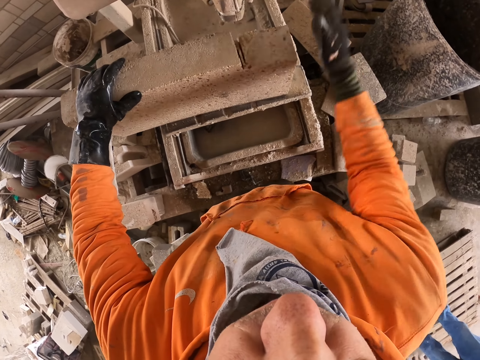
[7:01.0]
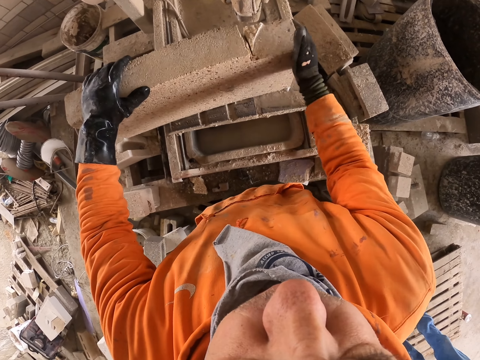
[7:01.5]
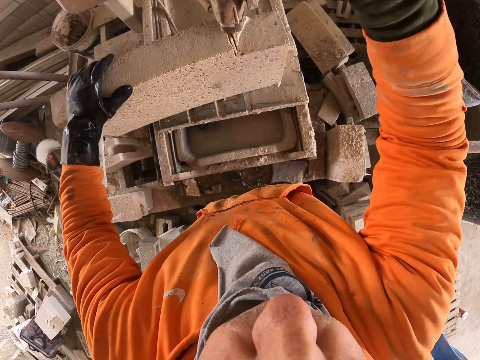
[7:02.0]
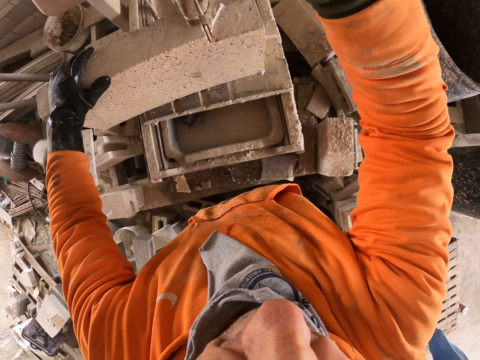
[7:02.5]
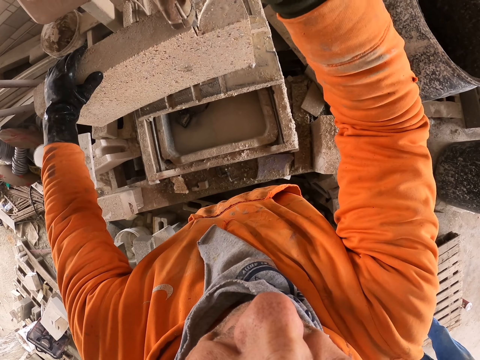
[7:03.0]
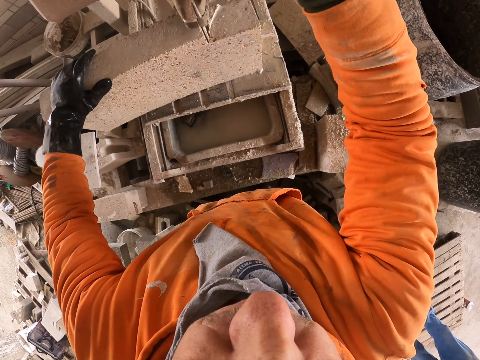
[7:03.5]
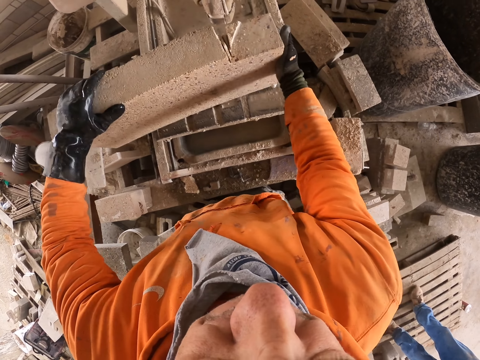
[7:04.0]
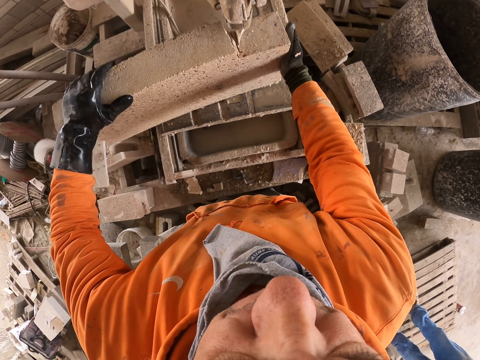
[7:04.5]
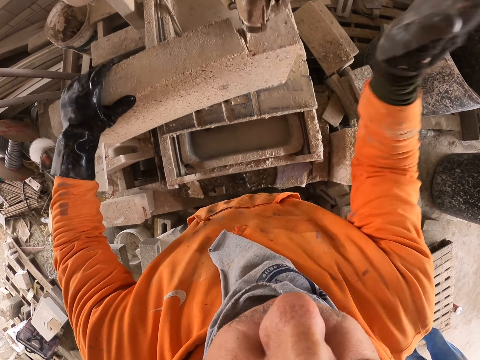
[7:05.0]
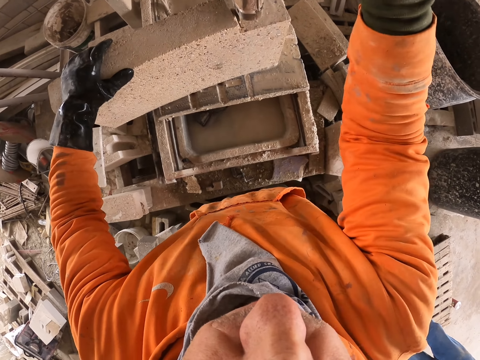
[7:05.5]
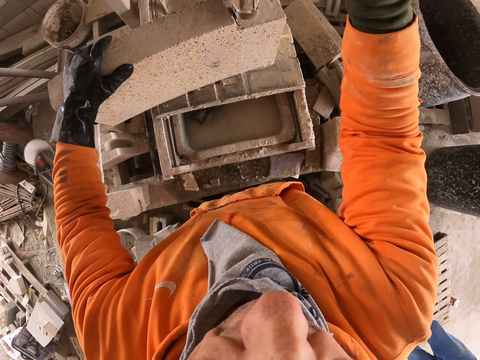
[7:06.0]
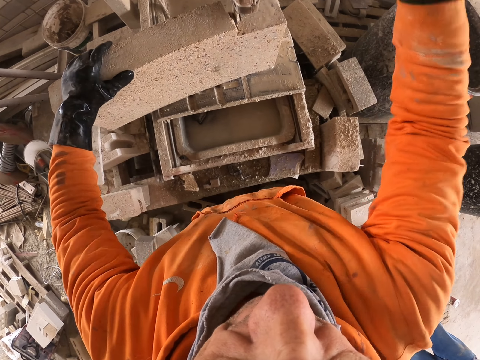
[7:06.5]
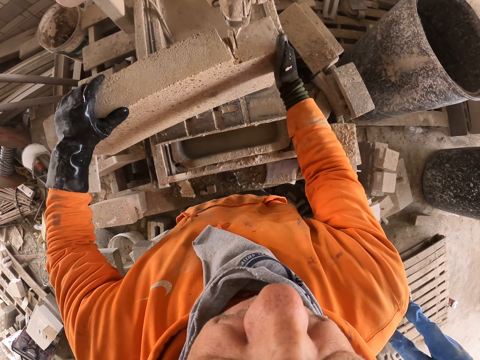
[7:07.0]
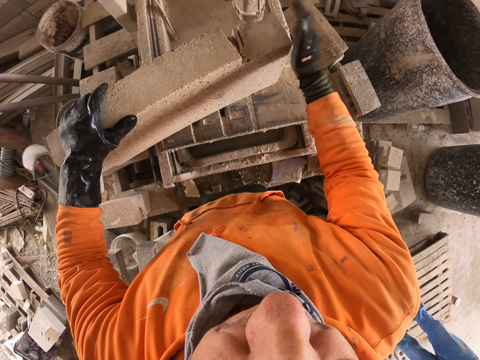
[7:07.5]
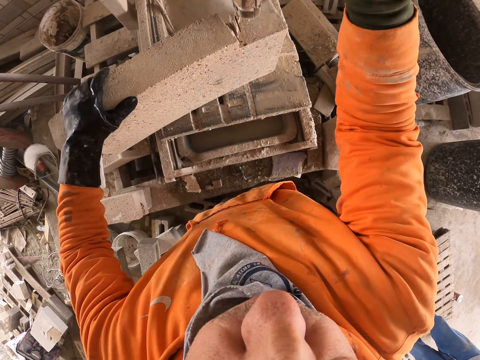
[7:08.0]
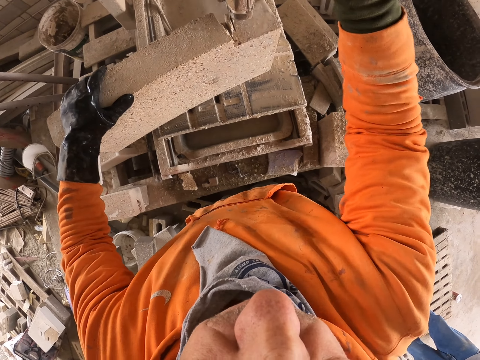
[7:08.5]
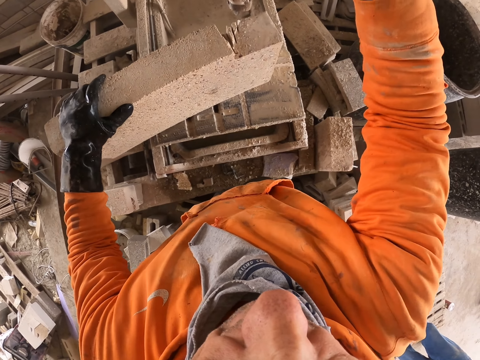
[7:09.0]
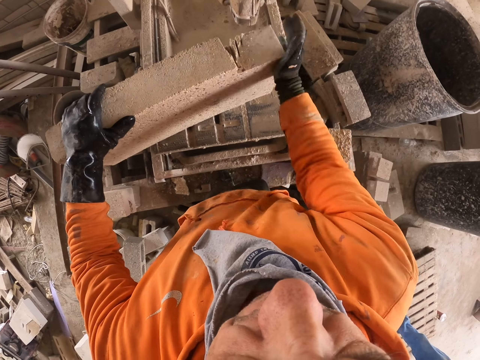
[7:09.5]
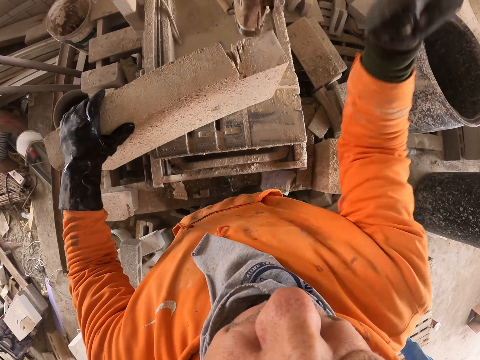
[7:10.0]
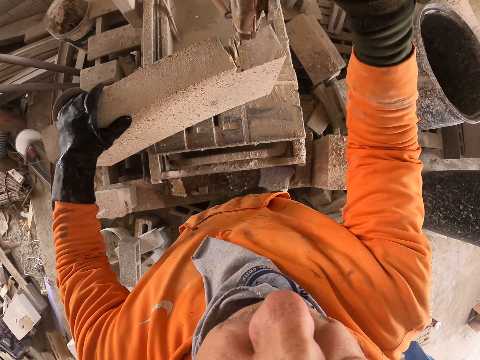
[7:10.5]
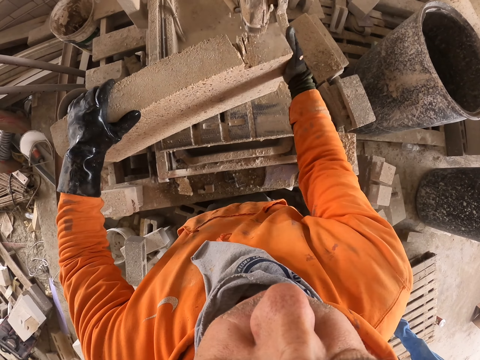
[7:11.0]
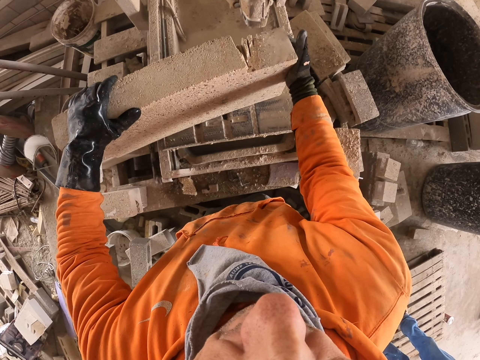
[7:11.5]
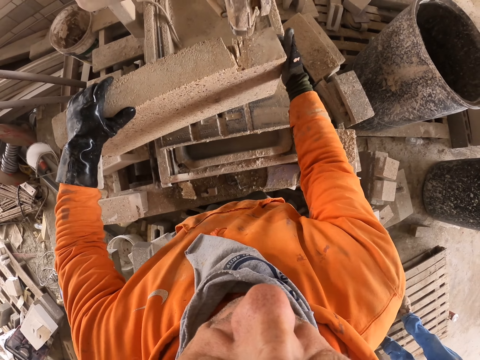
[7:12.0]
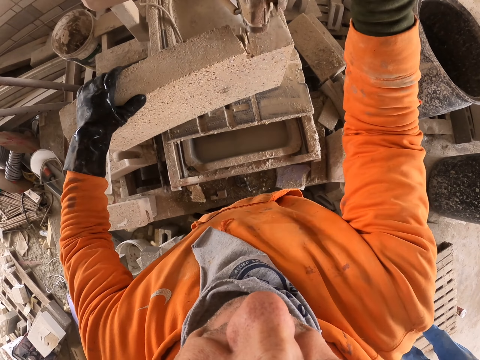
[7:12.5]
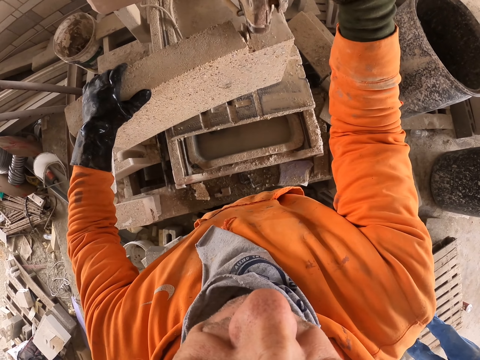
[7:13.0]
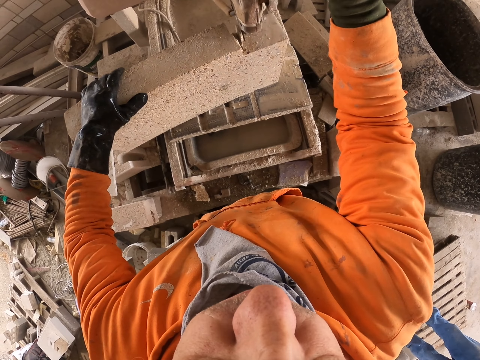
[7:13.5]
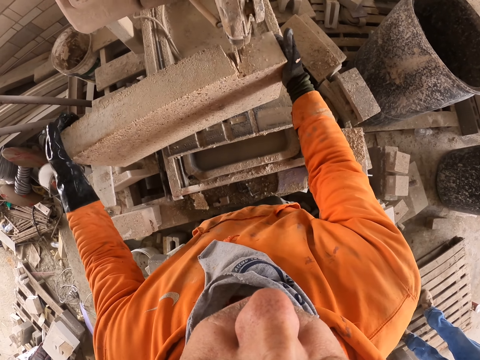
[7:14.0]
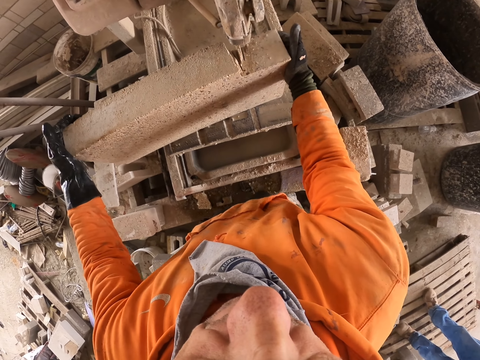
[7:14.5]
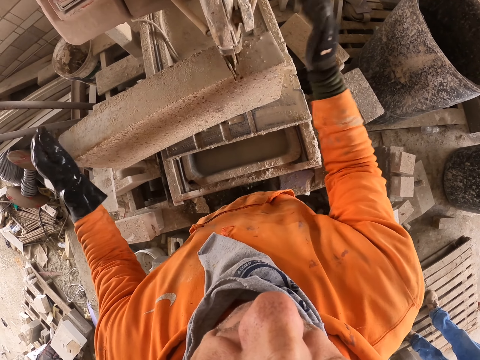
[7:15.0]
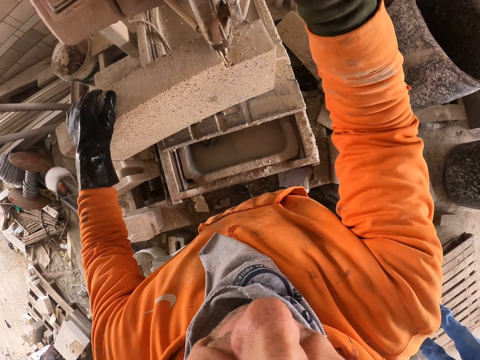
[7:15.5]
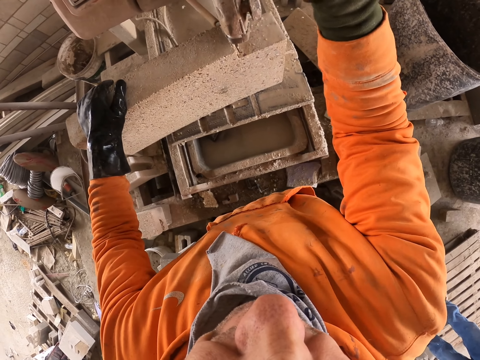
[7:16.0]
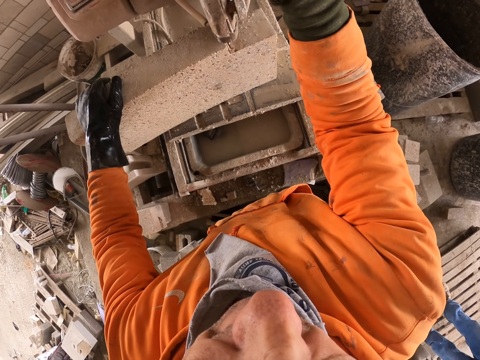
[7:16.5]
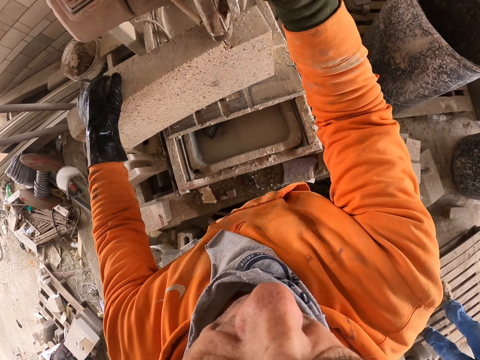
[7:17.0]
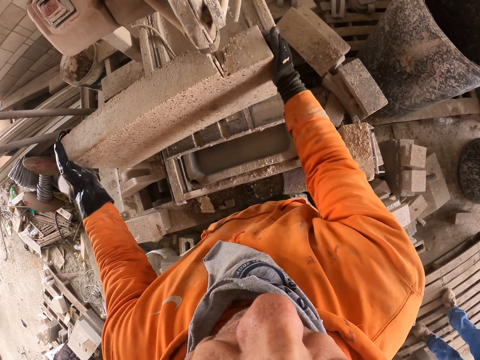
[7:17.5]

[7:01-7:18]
The camera wearer turns around. They hold a concrete block. They cut the concrete brick. They hold the concrete block. They cut the concrete brick.

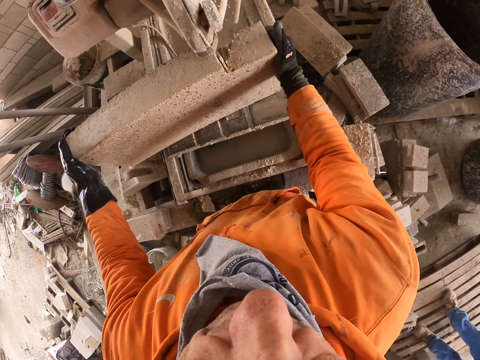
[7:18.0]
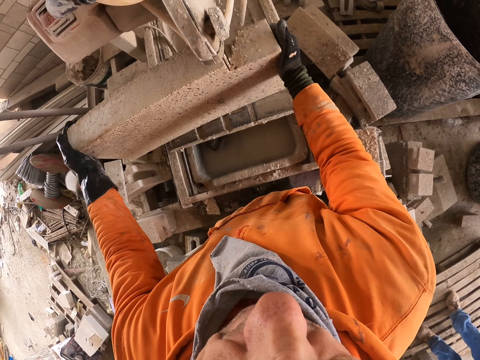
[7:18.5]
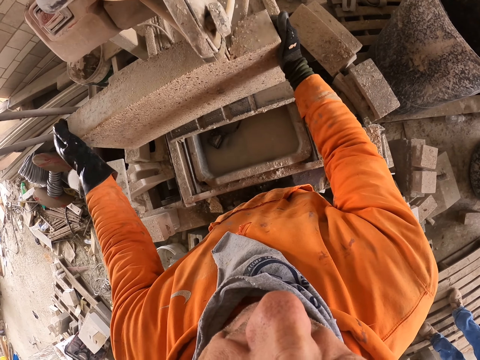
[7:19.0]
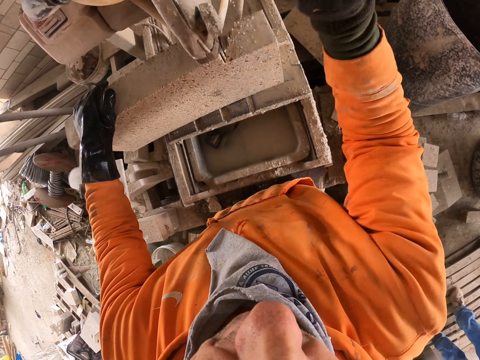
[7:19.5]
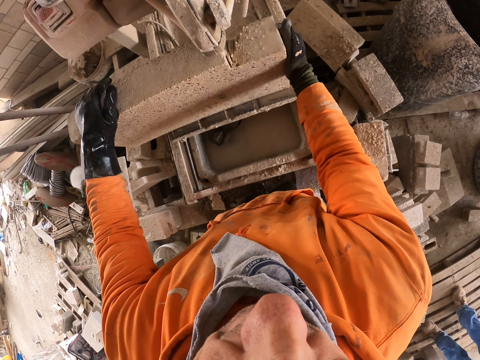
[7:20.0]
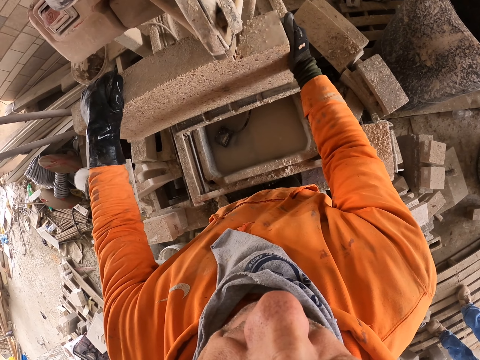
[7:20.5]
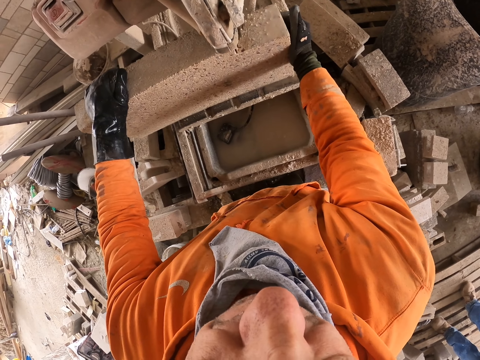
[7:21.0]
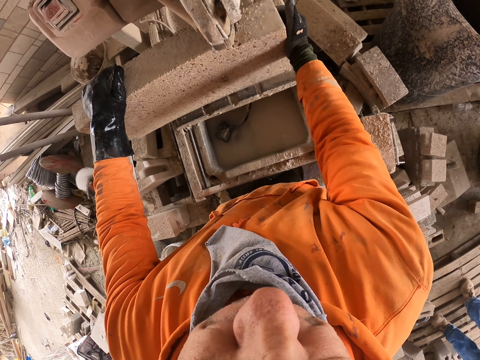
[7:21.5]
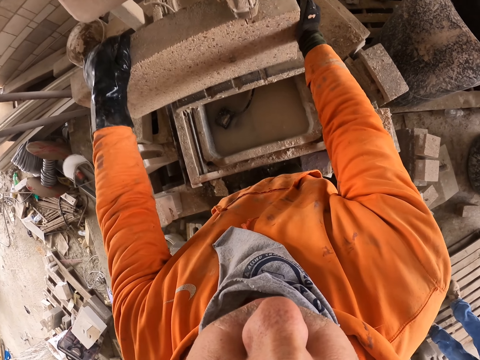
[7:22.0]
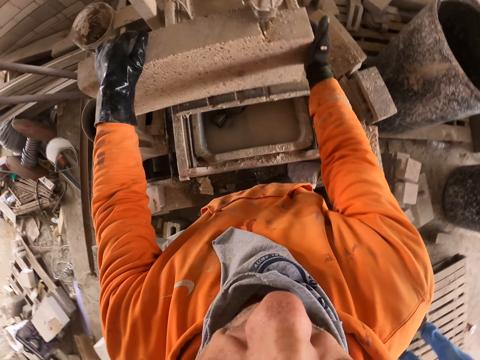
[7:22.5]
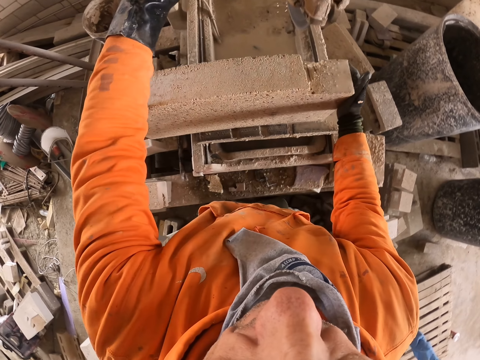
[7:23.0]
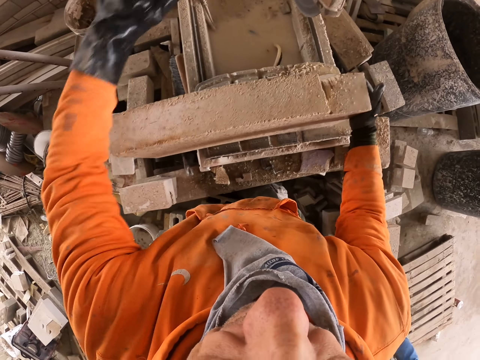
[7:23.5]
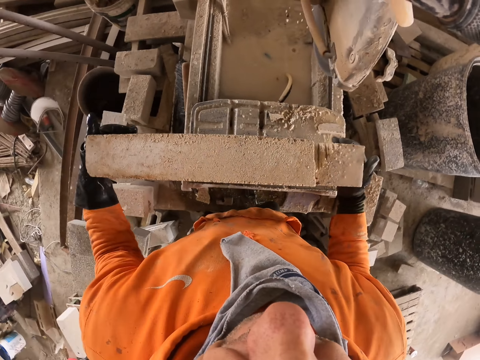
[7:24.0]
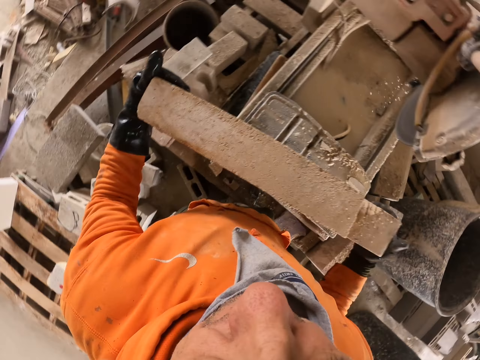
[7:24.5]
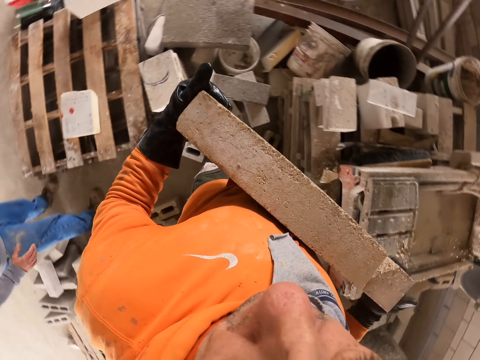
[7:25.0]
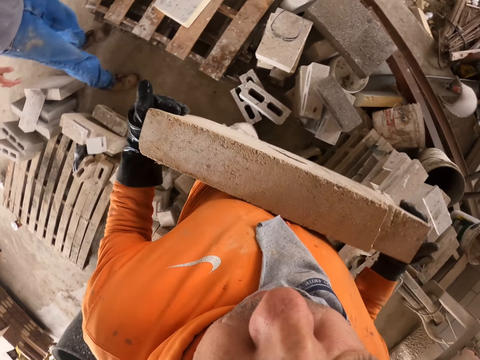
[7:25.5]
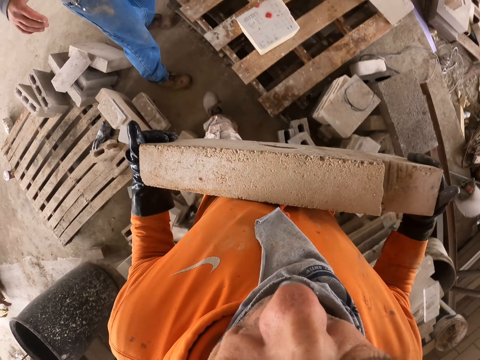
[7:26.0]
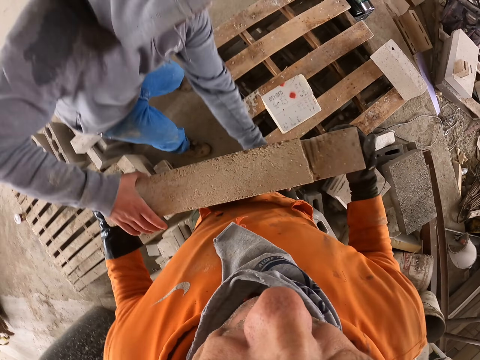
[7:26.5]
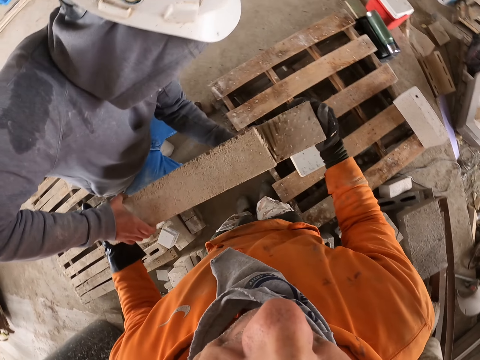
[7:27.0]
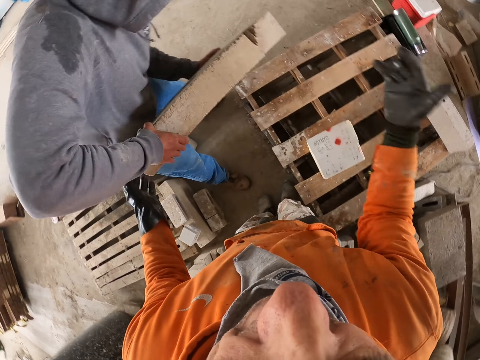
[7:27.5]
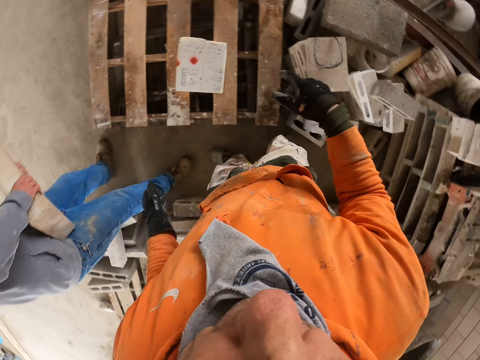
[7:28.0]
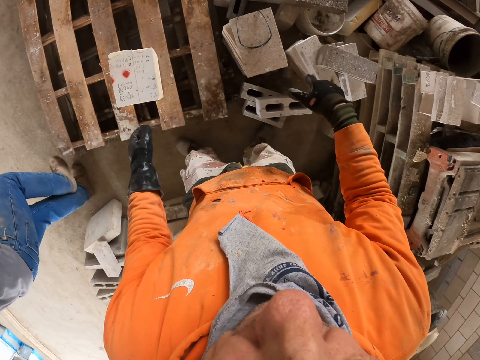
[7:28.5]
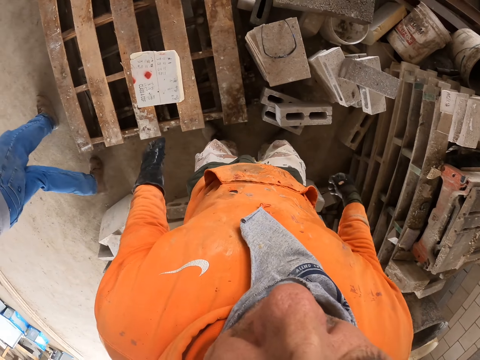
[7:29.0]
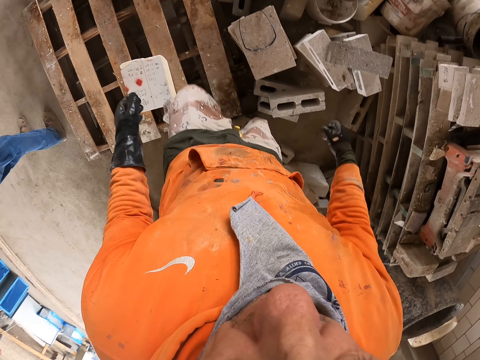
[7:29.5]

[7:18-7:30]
The camera wearer adjusts a concrete block on a cutter. They pick the block stone on the machine cutter. They turn around. They give a man the block stone. The man holds the concrete block. The camera wearer turns around.
